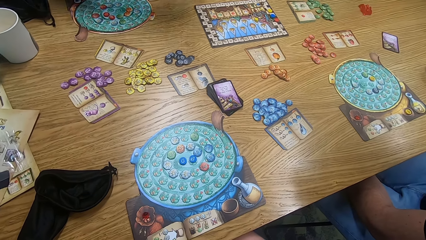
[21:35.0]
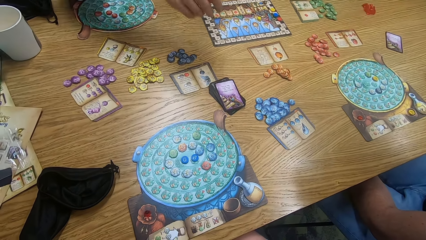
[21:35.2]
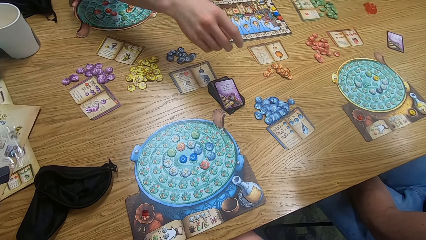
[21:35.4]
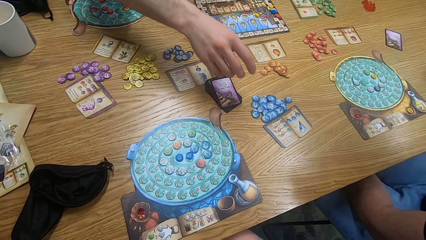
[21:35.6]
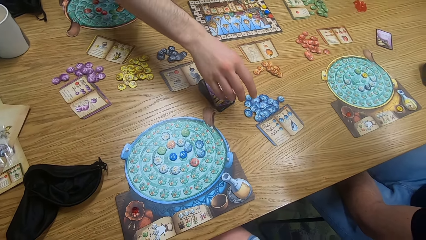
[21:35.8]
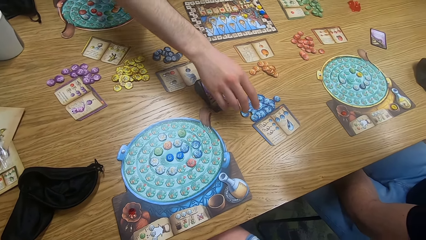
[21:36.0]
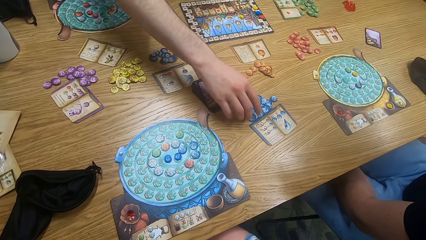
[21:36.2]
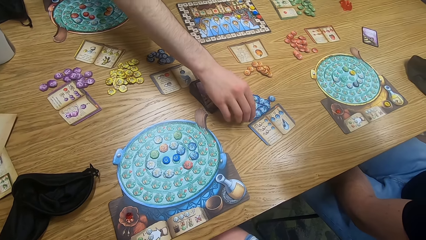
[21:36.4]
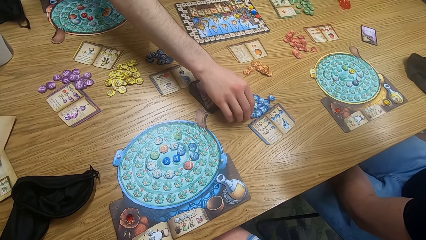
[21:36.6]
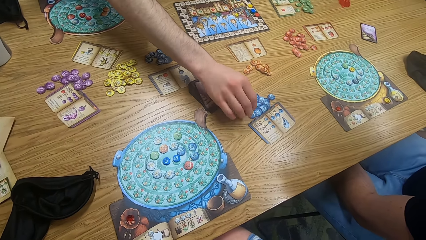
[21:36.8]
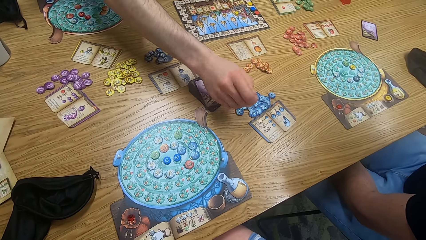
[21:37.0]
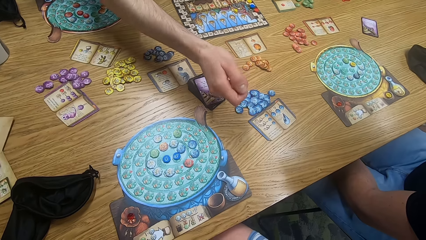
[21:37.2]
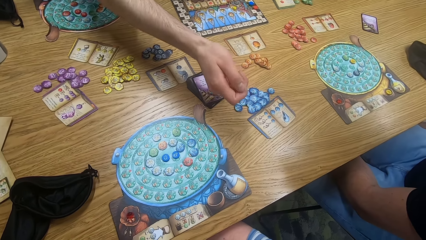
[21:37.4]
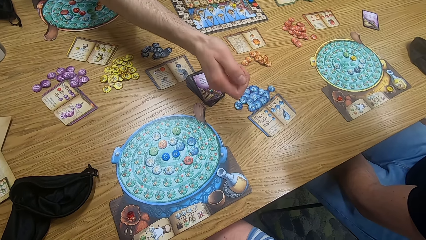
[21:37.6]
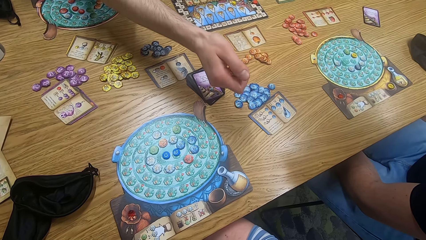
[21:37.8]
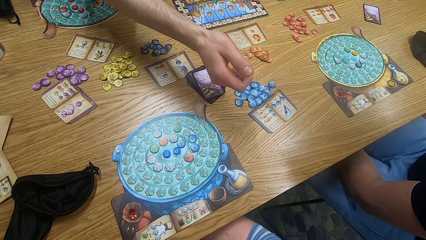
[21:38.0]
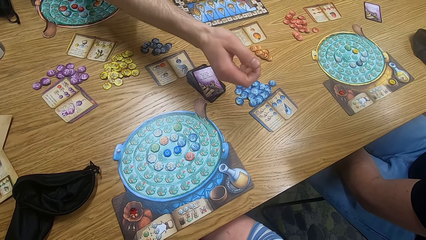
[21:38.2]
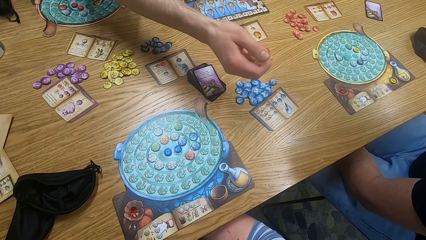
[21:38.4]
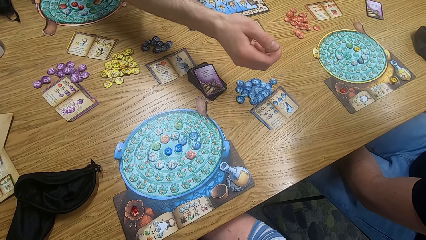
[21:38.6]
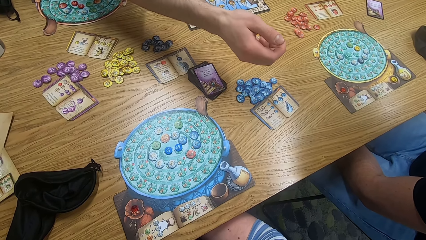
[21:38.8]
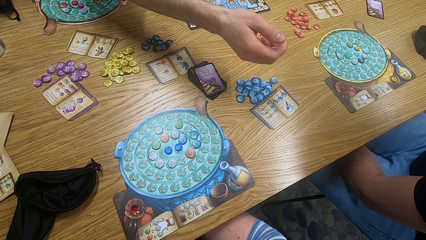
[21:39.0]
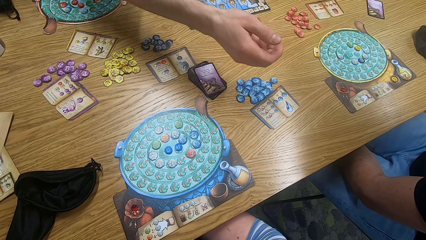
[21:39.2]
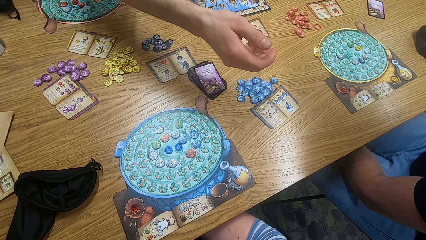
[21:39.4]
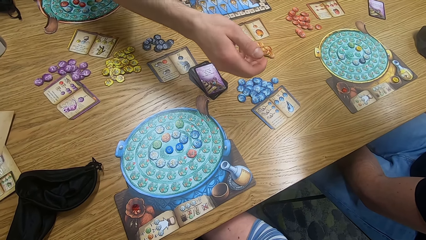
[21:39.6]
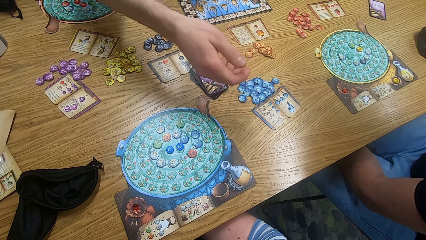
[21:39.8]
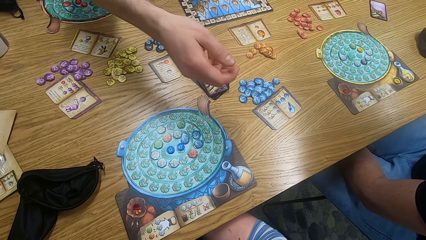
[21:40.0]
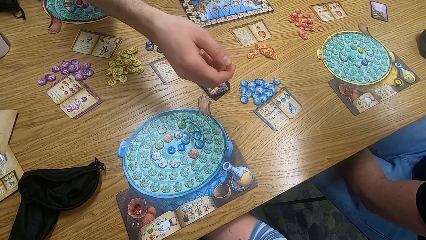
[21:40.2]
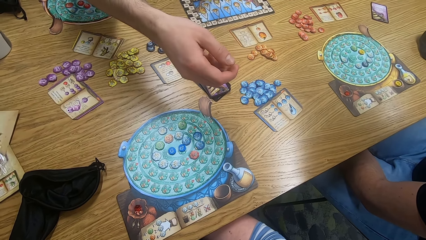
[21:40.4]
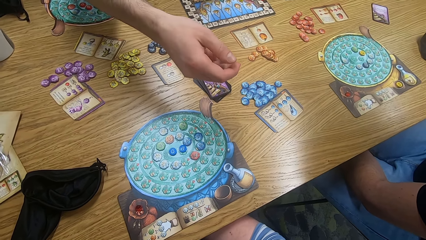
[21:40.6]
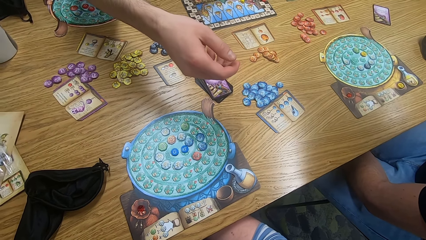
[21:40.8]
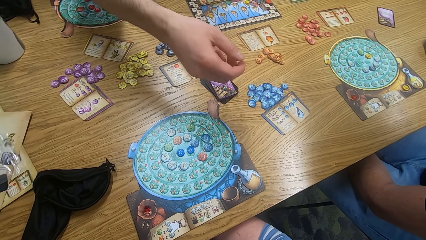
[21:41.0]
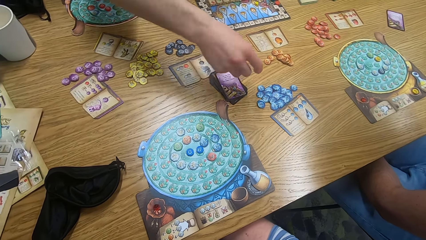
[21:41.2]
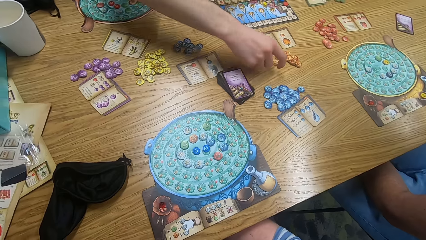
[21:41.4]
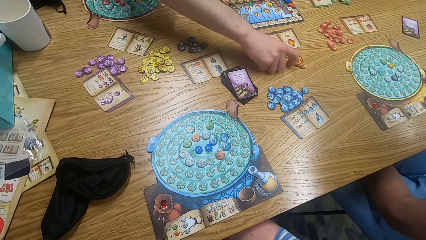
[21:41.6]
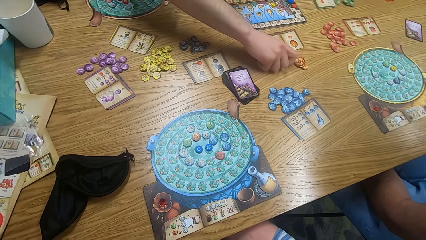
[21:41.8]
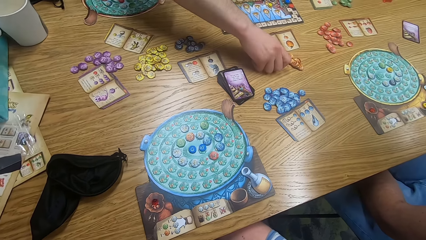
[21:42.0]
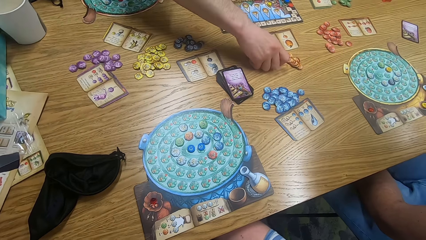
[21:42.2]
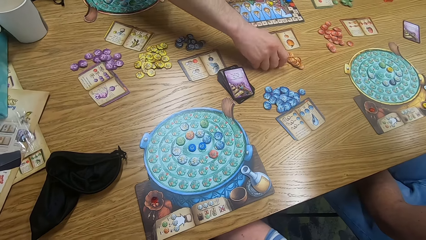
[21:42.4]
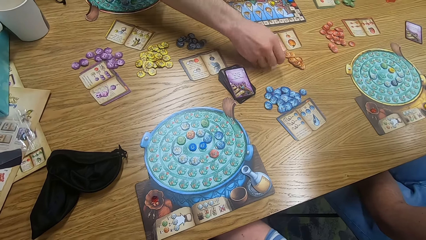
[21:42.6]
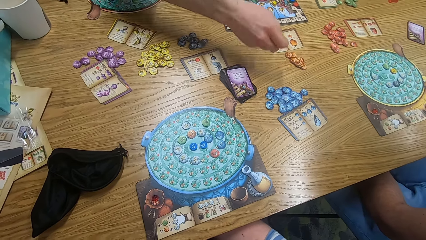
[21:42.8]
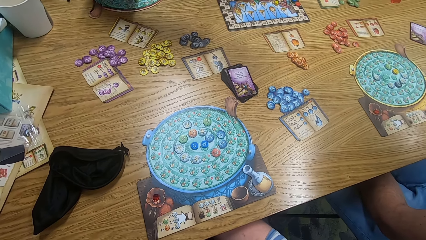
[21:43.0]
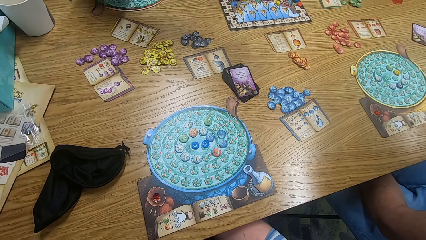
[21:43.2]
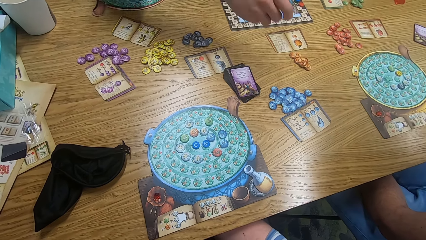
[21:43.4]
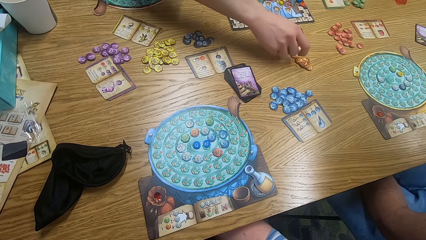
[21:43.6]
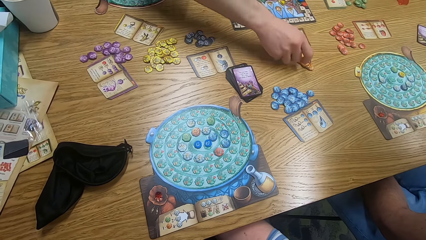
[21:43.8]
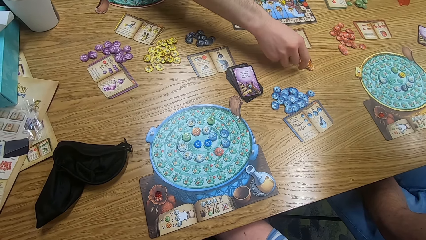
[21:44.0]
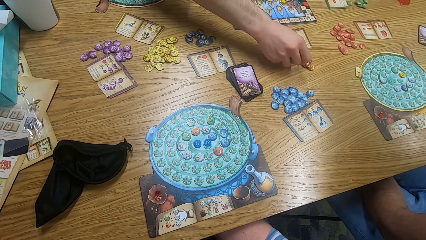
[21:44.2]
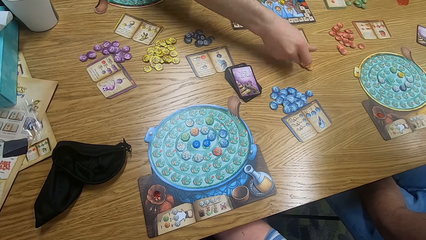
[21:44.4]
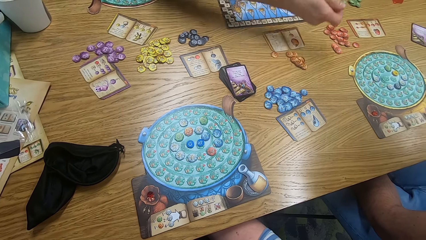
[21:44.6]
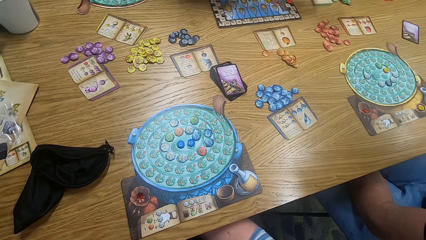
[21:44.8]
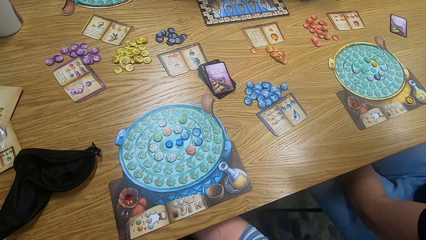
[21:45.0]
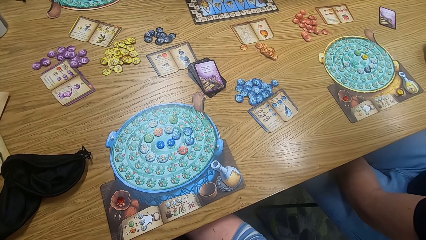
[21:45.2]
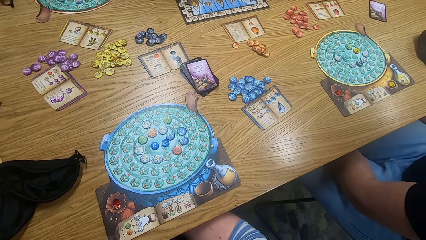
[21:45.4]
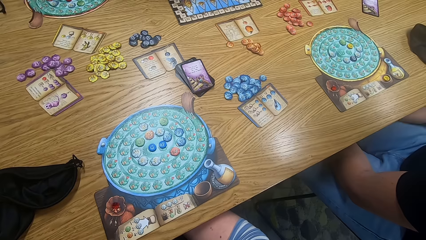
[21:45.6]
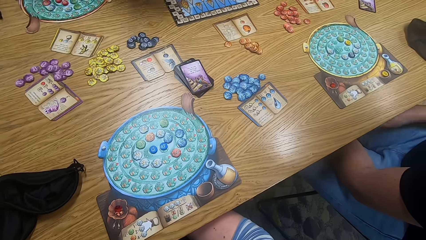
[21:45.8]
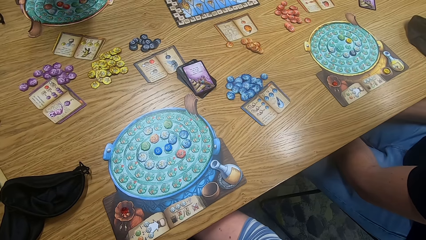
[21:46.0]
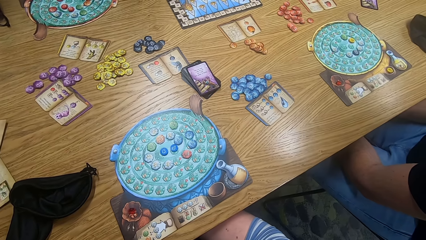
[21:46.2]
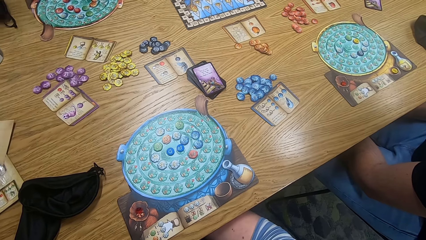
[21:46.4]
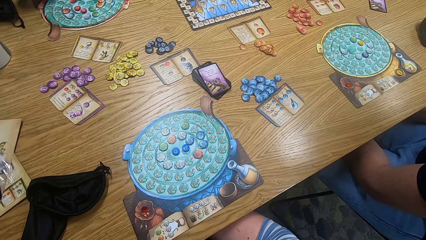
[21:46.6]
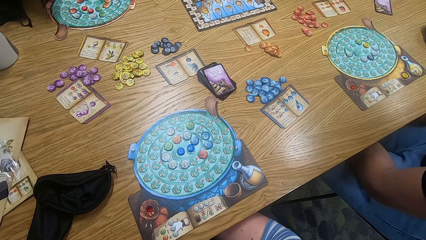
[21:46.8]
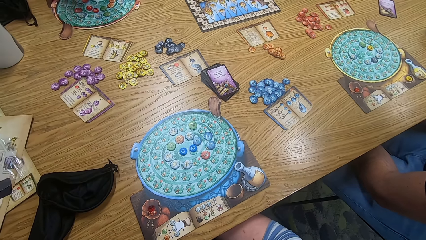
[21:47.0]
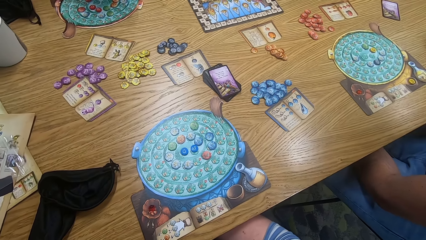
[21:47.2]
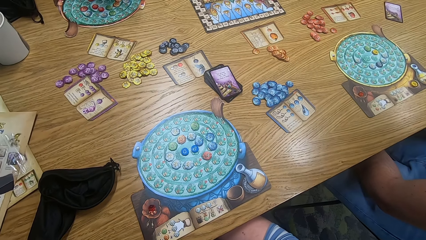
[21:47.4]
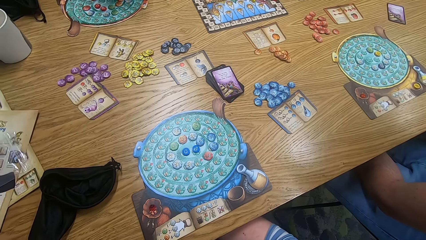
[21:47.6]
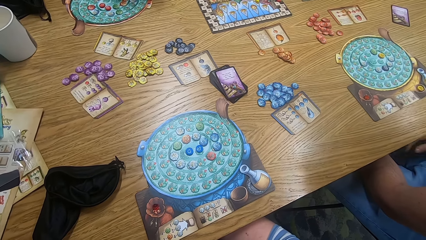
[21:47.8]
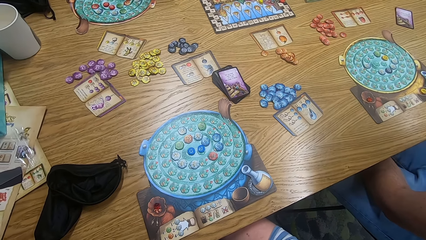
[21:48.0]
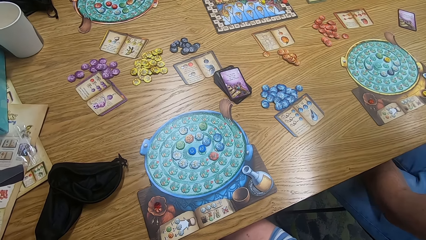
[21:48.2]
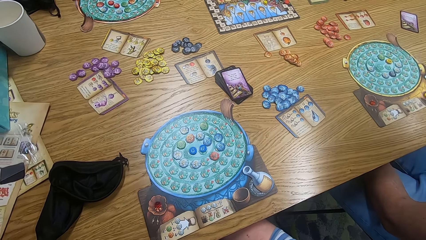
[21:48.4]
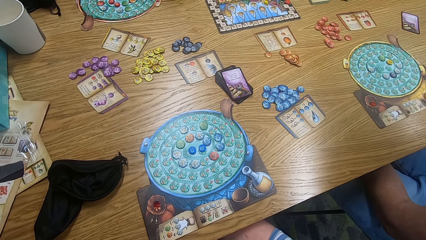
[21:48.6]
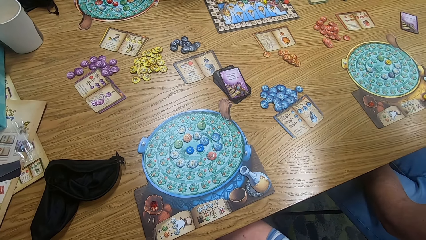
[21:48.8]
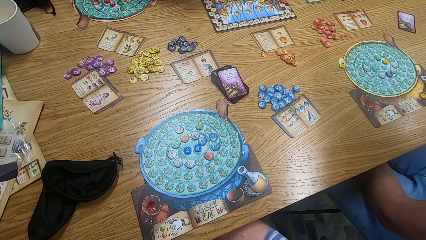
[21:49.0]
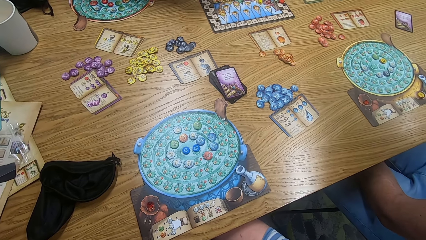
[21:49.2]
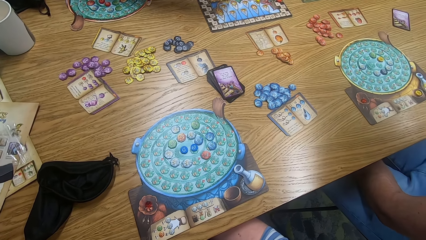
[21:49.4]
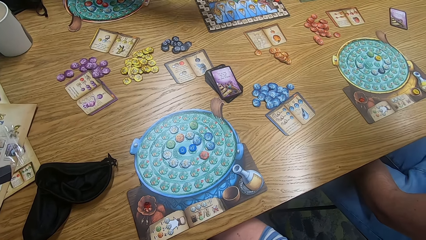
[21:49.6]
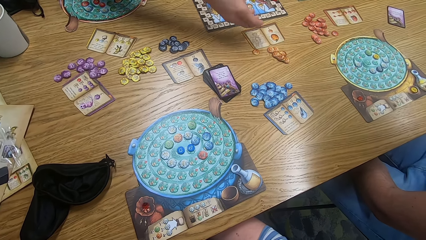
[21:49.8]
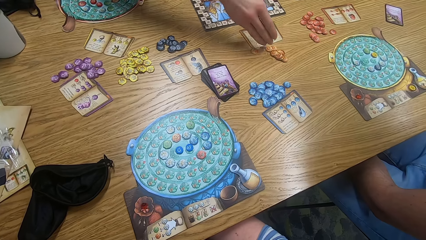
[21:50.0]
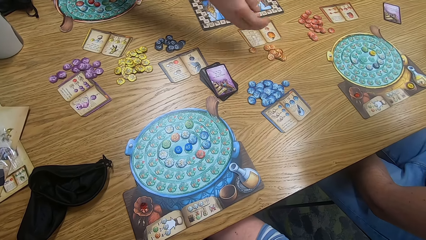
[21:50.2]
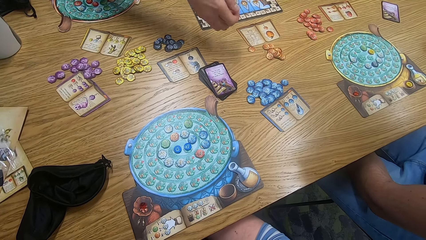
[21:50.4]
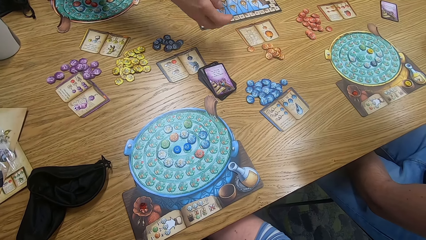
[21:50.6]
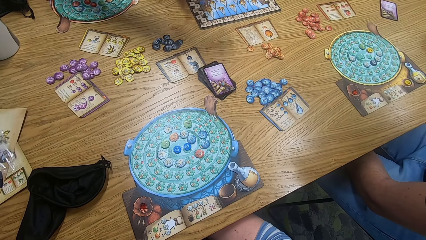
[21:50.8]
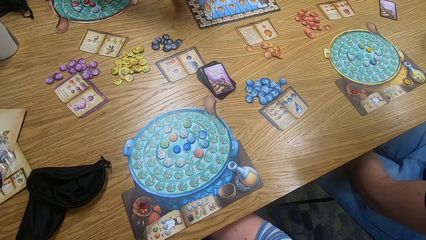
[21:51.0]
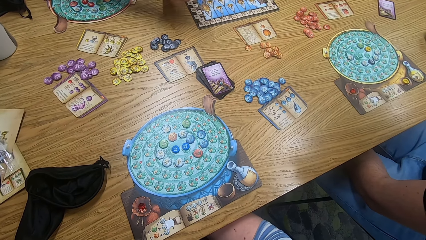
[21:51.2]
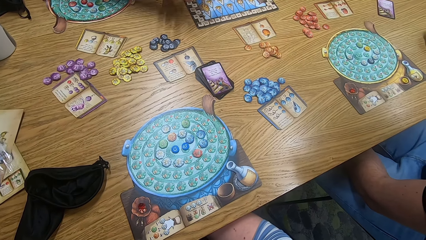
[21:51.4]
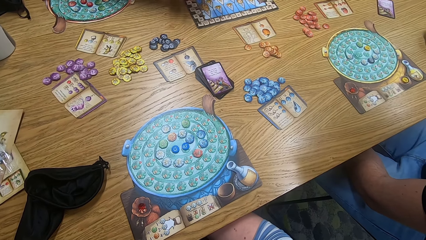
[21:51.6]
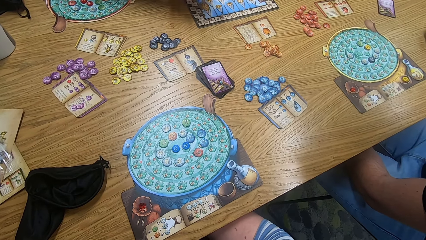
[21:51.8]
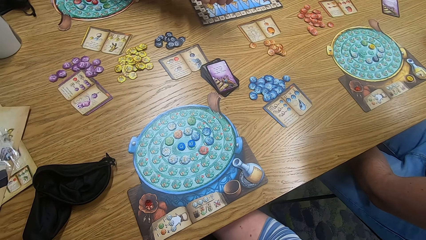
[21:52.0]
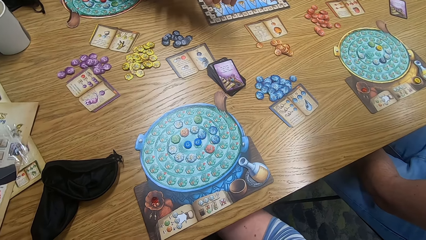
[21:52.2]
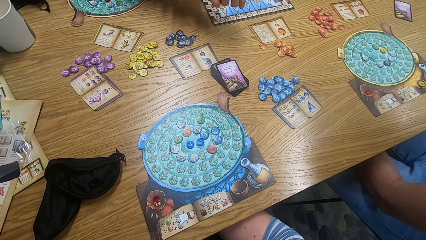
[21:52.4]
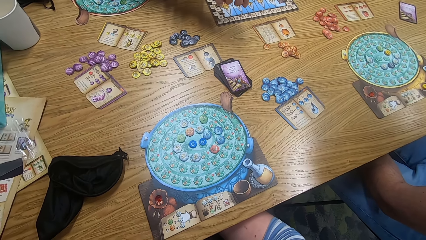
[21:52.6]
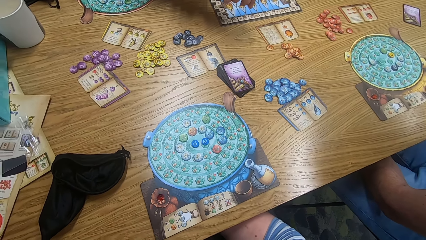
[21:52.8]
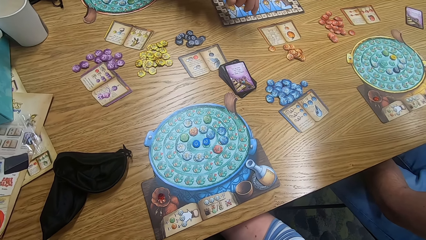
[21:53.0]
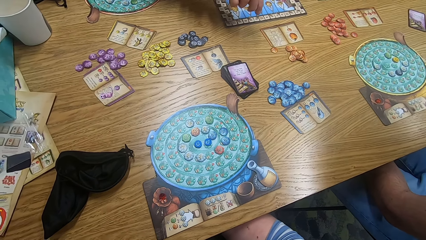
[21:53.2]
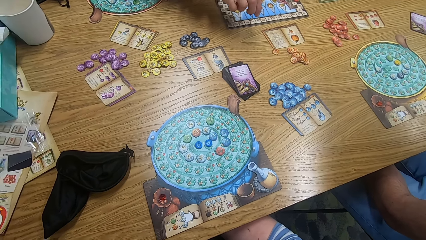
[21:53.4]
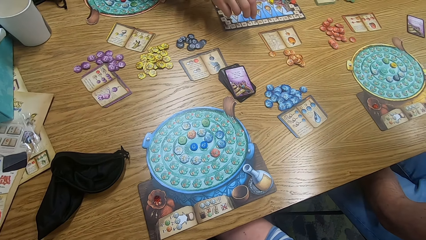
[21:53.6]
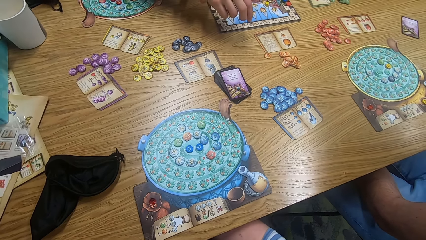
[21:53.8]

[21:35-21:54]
A man plays the game. He picks the game board from the table. The camera wearer looks around. The man drops tiles on the table. He plays the game.
